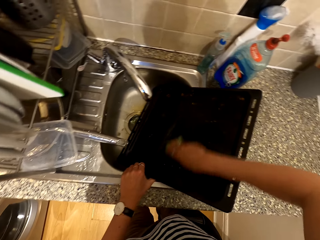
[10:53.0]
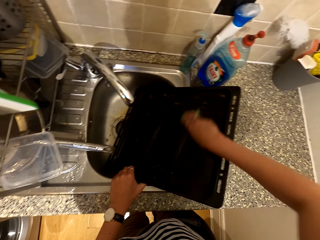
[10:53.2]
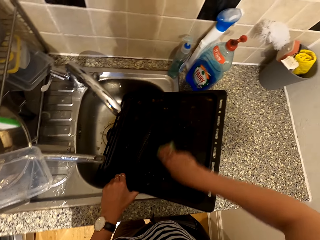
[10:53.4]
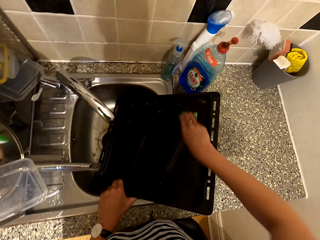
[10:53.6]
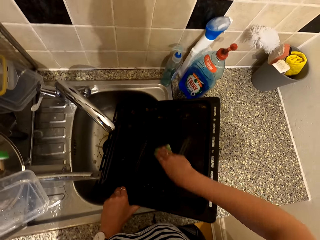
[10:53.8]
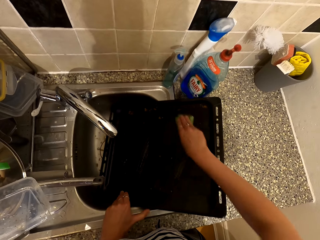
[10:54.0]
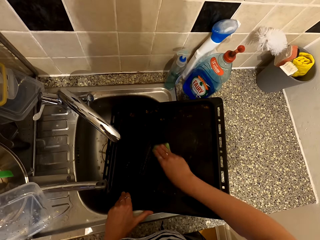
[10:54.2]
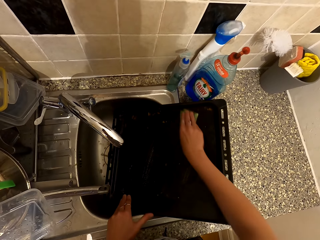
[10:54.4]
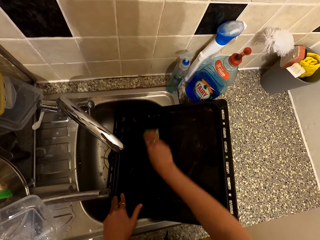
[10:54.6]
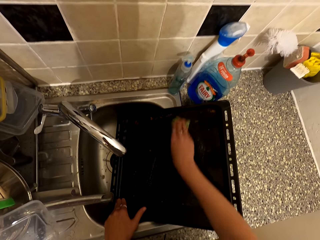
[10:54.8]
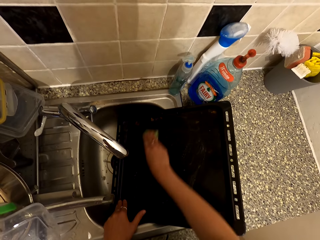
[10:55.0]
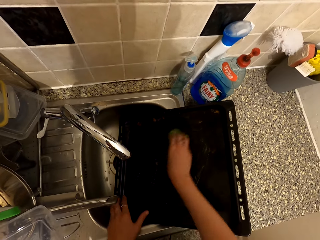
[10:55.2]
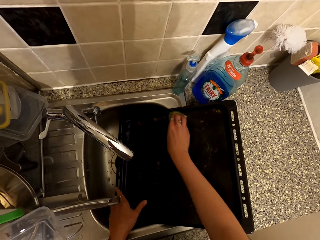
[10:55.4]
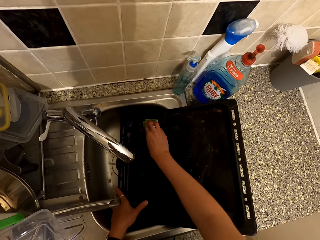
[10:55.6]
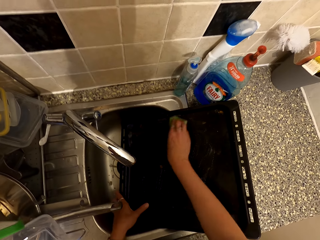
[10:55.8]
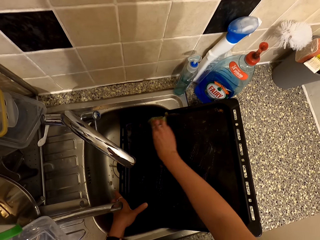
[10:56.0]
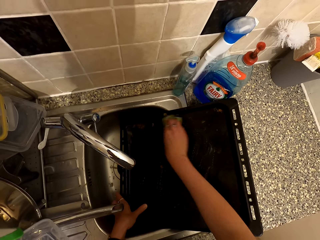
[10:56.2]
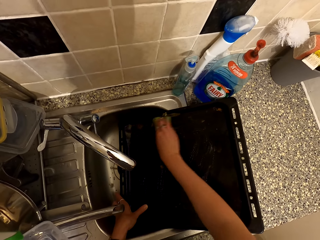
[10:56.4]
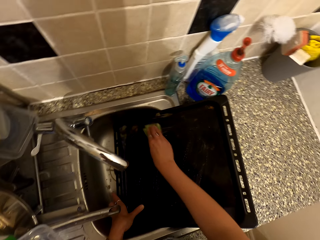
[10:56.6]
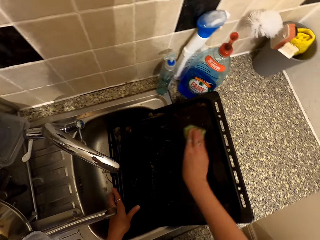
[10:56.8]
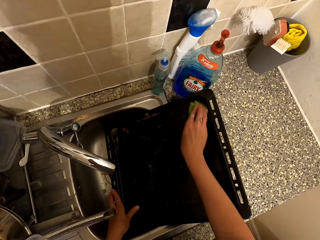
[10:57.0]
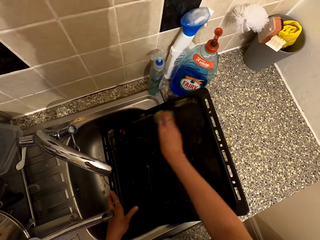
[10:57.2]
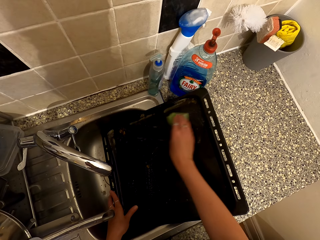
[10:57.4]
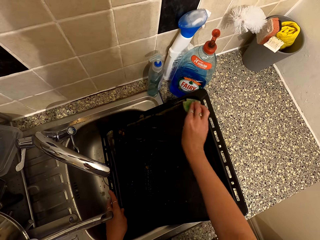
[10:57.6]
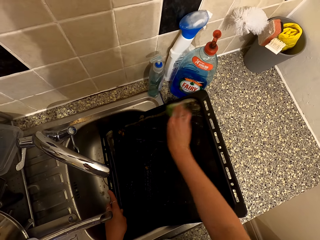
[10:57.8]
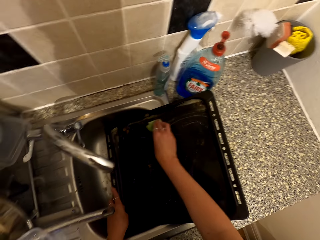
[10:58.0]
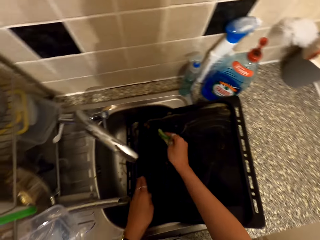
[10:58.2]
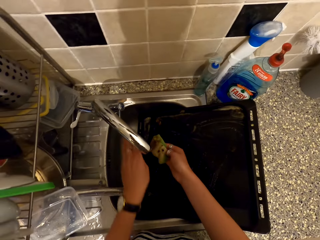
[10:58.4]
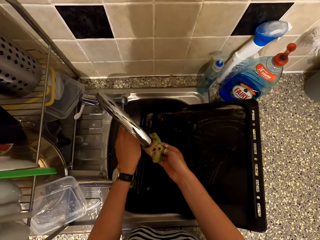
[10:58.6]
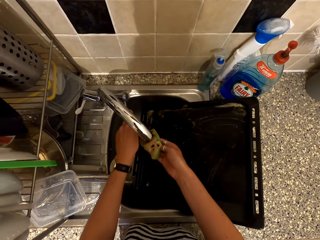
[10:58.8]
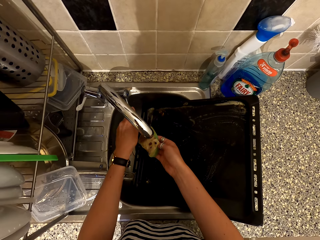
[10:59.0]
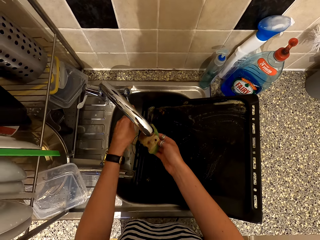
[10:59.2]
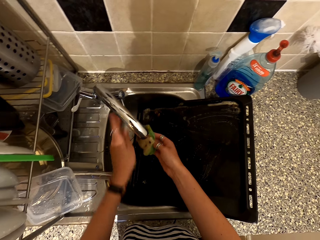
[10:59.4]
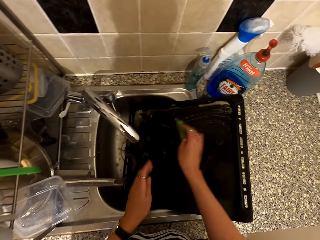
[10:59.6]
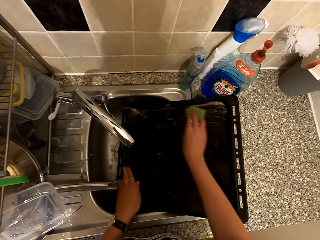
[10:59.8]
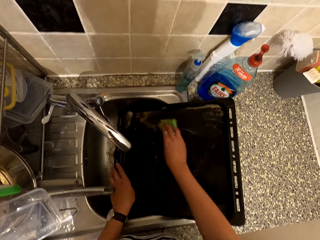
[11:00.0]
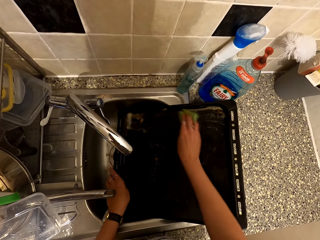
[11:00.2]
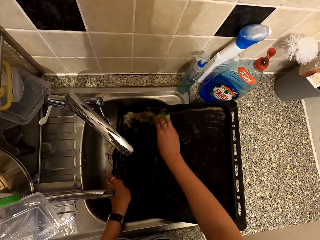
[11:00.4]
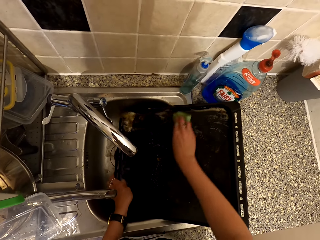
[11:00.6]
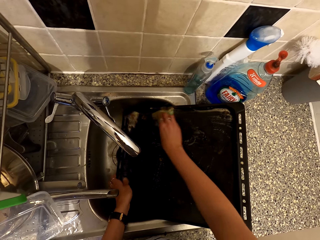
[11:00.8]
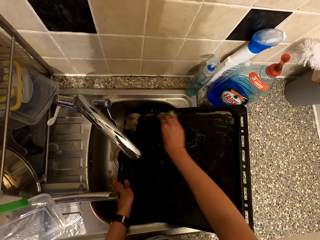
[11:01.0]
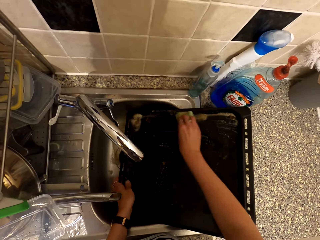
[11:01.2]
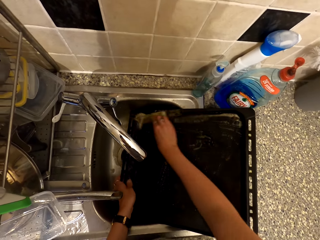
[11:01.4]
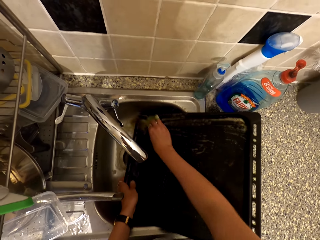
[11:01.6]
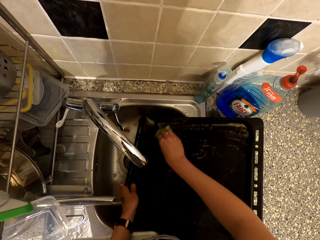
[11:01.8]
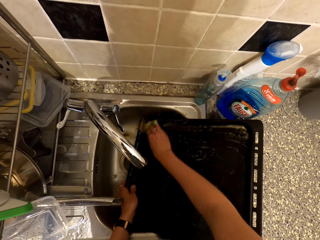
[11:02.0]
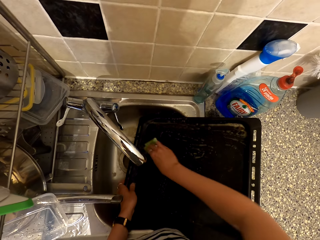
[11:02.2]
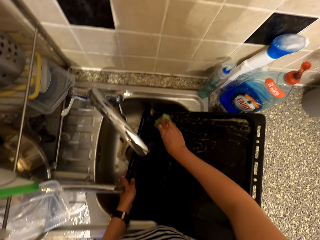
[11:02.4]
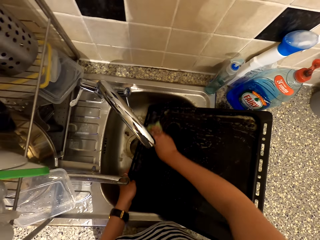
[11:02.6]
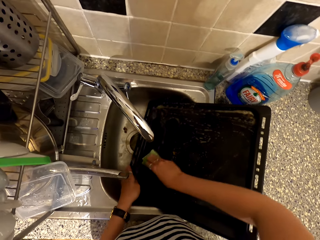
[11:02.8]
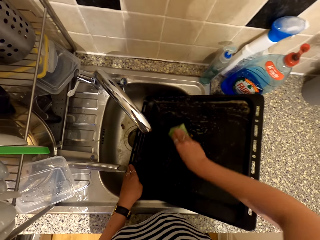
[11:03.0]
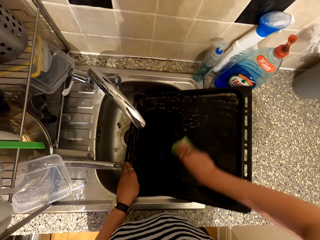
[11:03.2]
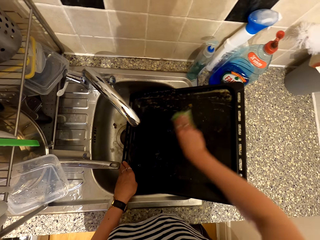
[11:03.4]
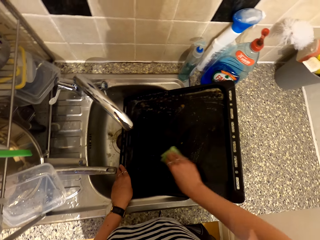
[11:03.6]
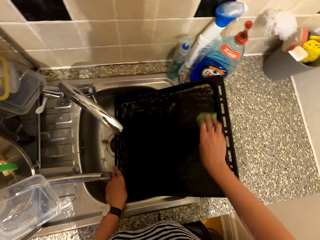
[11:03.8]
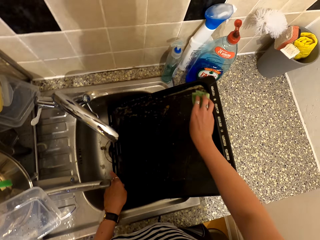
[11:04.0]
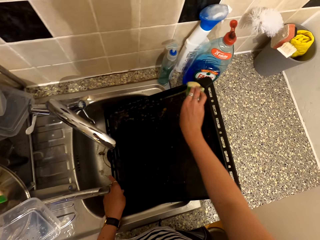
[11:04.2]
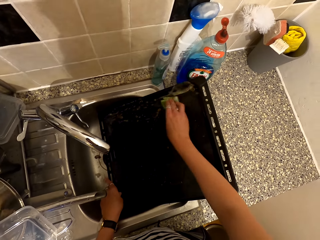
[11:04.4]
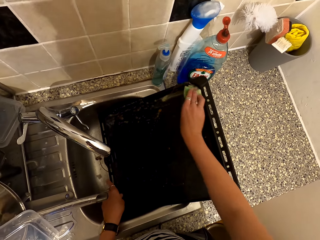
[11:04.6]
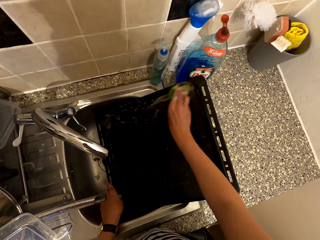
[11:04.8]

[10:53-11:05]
The camera wearer opens the tap. They pour water in the washing sponge from the tap. They wash the tray with the washing sponge.

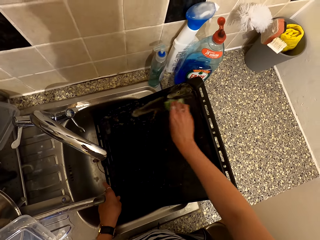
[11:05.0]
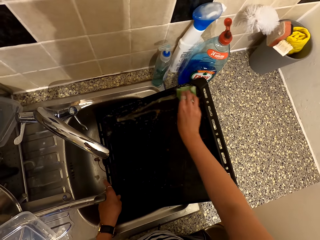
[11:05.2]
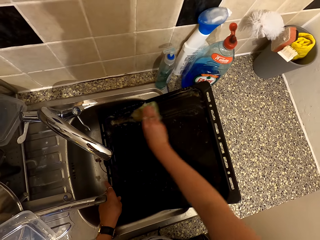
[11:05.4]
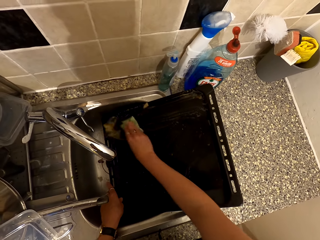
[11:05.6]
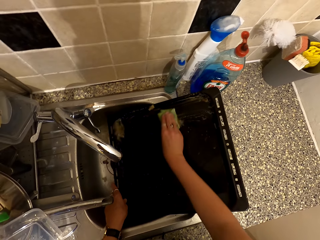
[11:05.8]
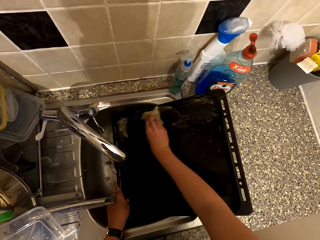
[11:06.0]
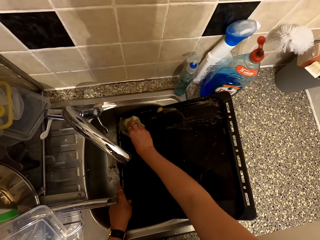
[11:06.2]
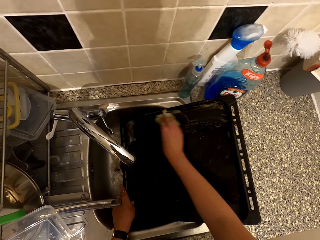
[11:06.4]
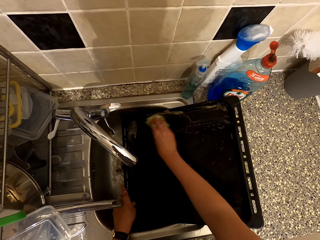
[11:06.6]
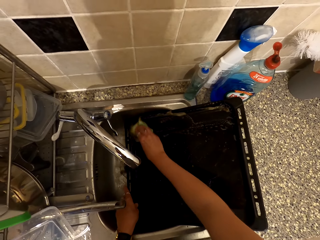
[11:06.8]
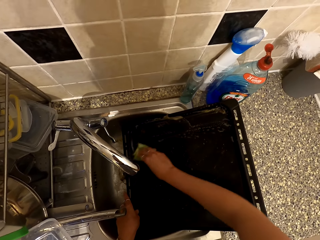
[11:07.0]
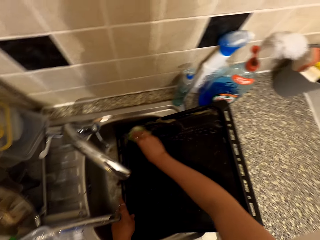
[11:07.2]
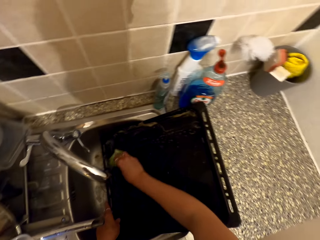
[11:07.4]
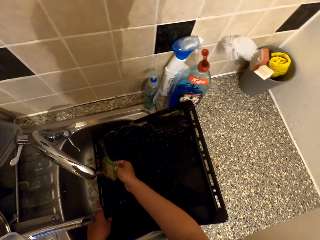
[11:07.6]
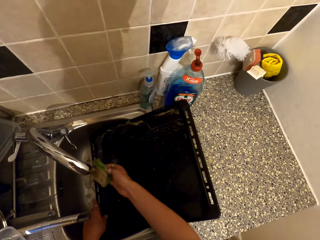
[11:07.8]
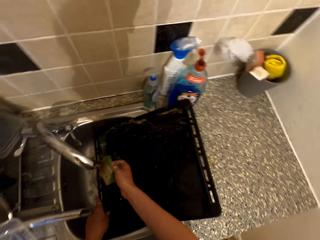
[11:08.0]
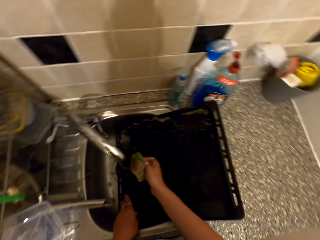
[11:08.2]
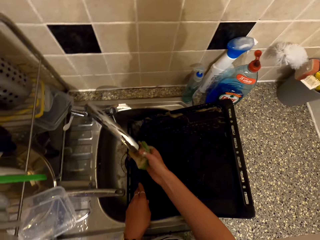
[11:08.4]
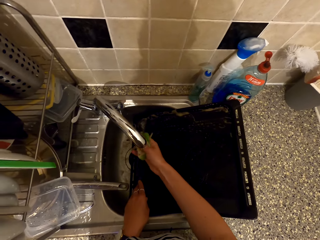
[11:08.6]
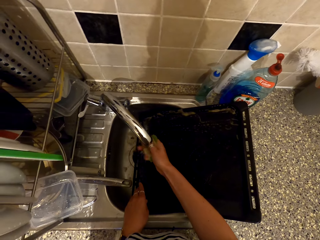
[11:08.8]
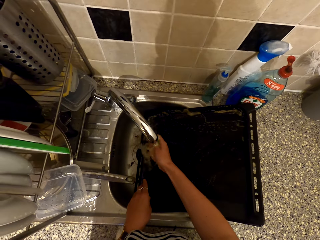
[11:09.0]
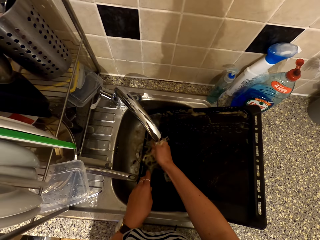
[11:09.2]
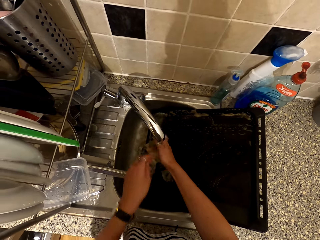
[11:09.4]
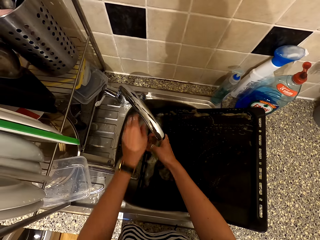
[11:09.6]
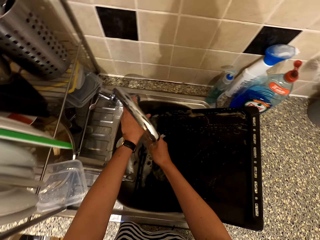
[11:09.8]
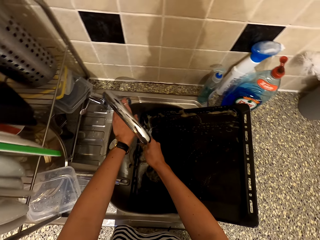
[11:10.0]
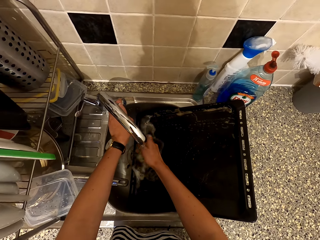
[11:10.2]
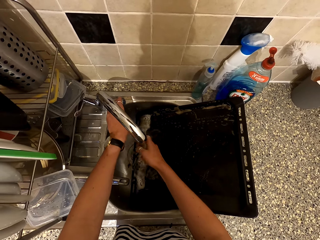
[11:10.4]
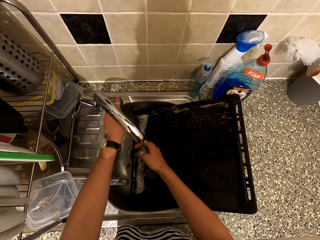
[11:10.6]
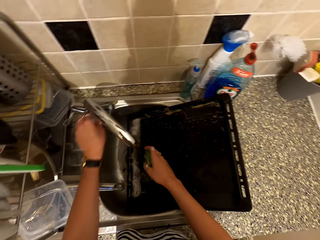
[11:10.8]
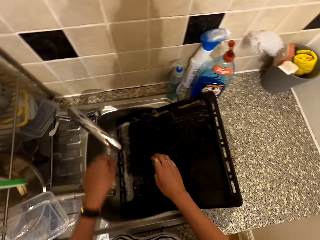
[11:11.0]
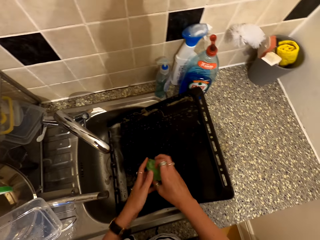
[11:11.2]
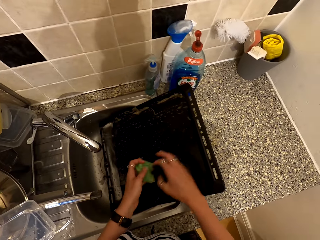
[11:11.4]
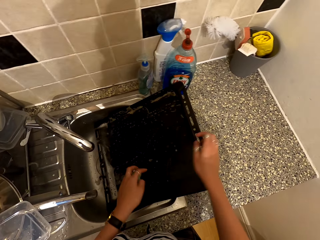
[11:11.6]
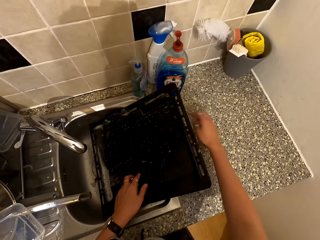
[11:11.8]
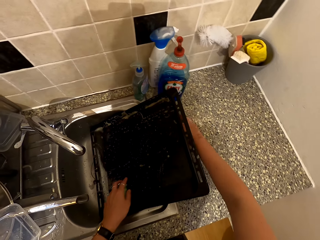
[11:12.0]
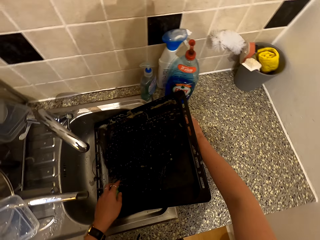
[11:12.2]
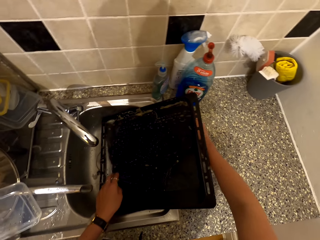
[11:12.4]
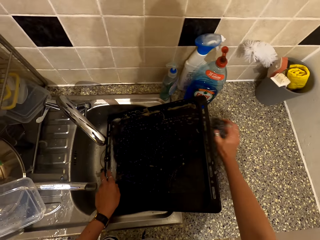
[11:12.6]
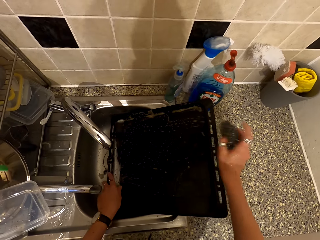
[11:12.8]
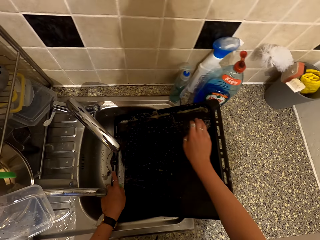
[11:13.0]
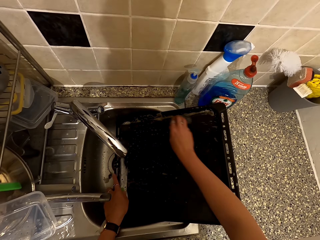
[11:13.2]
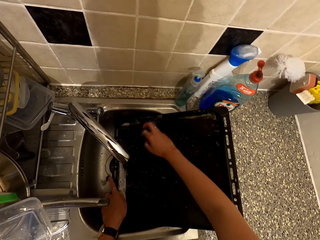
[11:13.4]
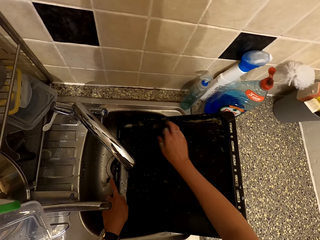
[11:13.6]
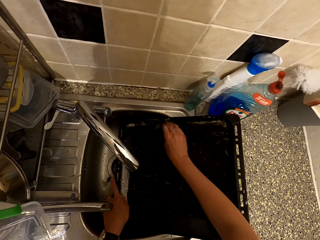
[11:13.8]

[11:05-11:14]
The camera wearer wrings the washing sponge. They close the tap. They pick the washing sponge from the counter. They scrub the tray.
